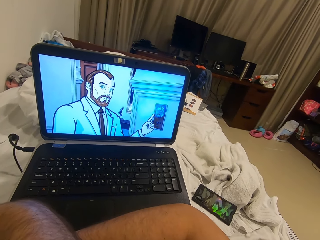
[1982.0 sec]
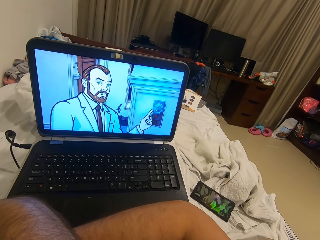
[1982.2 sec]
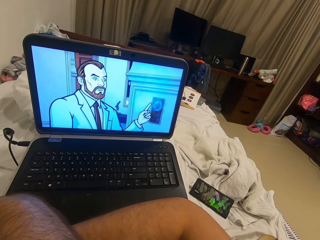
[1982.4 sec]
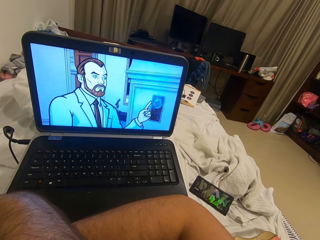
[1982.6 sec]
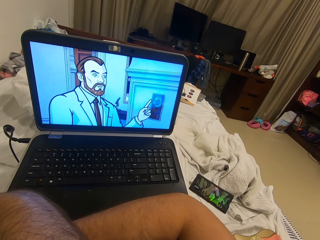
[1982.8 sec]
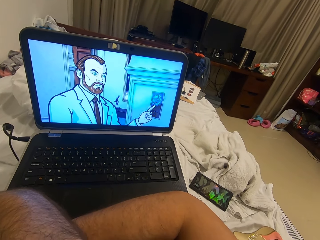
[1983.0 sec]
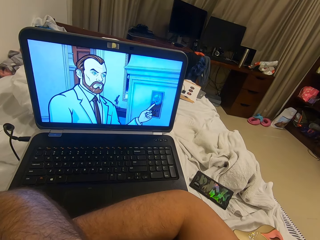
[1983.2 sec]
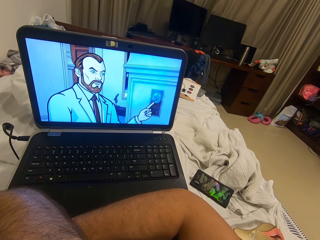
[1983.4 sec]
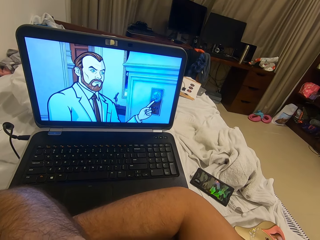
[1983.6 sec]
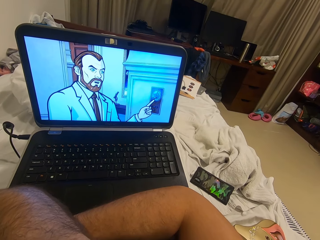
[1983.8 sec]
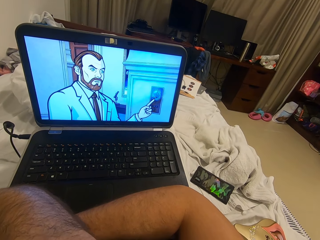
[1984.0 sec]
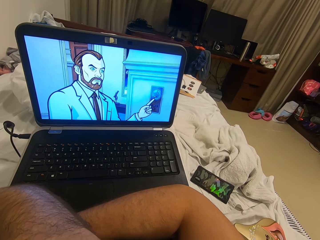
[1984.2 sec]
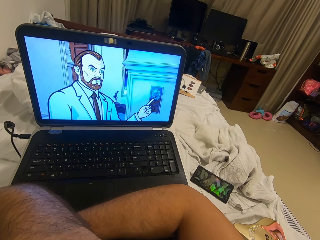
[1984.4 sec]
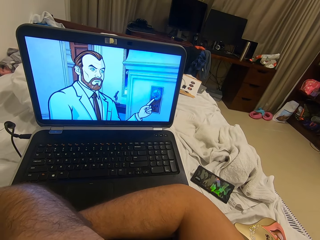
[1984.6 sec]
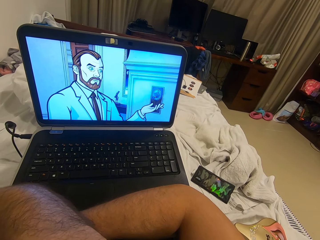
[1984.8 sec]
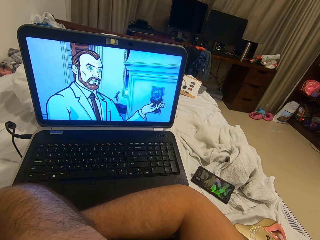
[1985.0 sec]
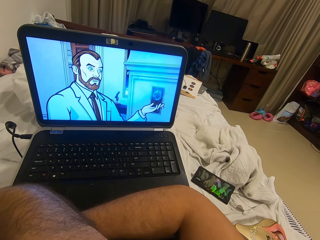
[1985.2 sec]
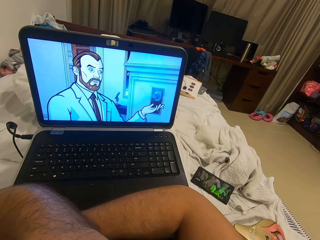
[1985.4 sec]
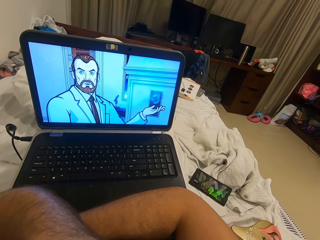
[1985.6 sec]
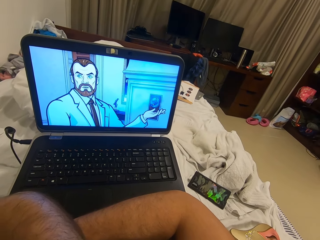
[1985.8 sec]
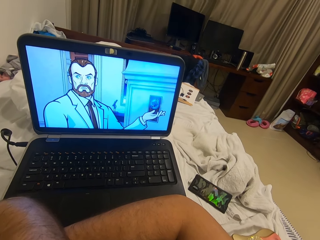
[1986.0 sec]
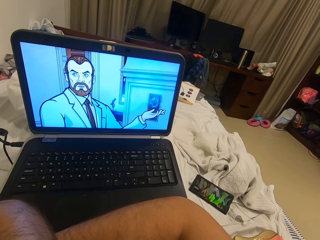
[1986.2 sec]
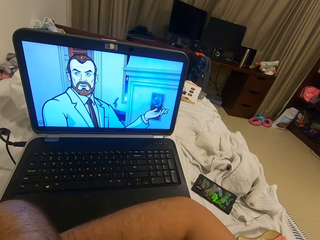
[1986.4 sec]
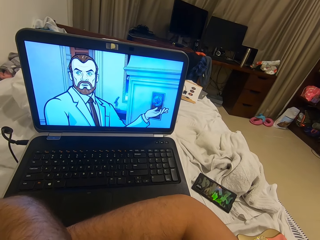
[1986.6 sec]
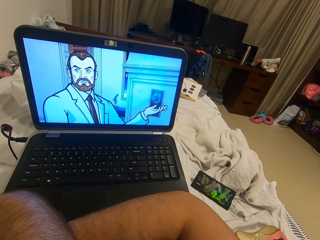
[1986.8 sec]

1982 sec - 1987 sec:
The camera wearer looks at the laptop.

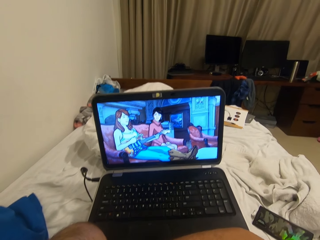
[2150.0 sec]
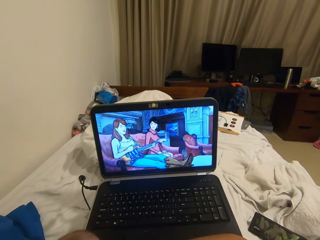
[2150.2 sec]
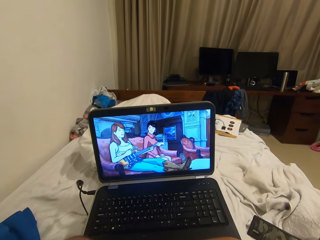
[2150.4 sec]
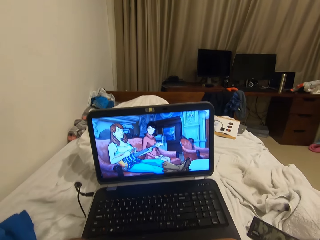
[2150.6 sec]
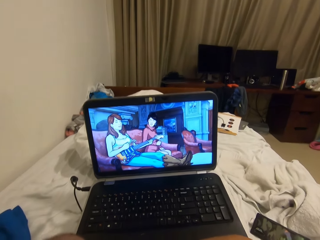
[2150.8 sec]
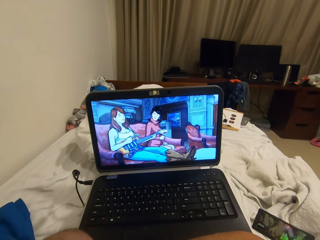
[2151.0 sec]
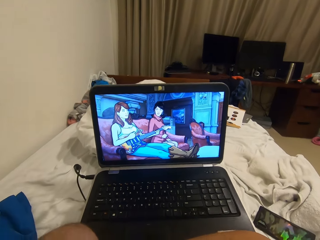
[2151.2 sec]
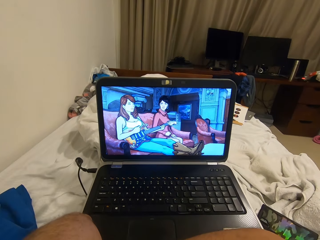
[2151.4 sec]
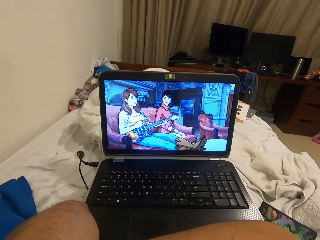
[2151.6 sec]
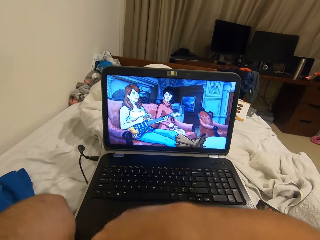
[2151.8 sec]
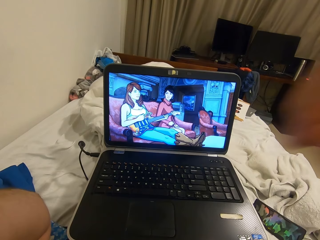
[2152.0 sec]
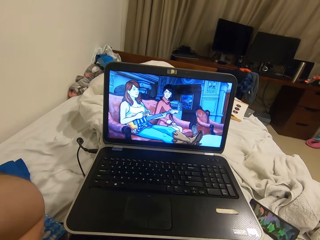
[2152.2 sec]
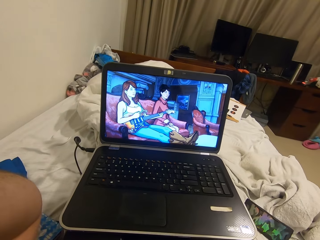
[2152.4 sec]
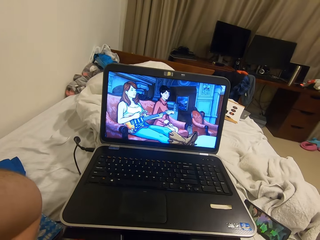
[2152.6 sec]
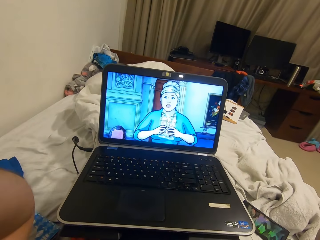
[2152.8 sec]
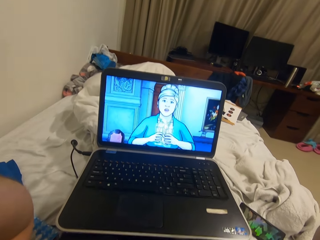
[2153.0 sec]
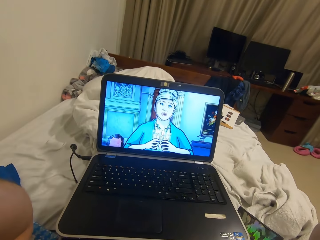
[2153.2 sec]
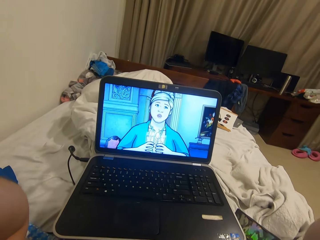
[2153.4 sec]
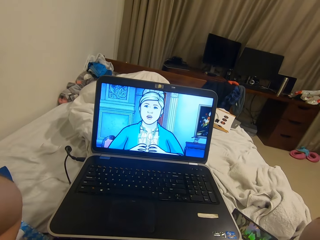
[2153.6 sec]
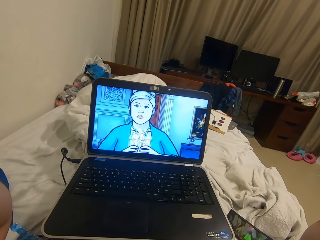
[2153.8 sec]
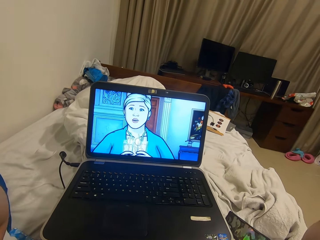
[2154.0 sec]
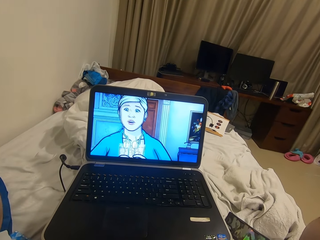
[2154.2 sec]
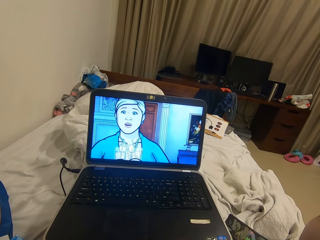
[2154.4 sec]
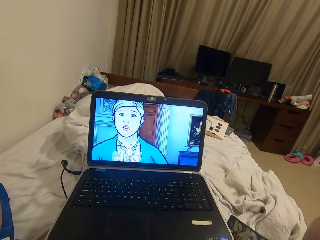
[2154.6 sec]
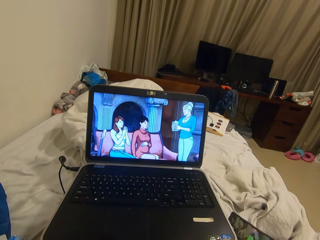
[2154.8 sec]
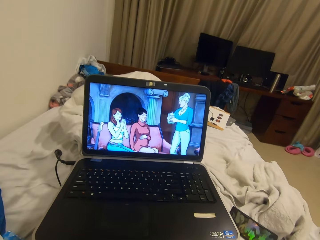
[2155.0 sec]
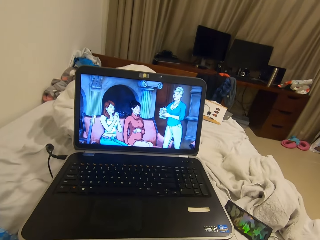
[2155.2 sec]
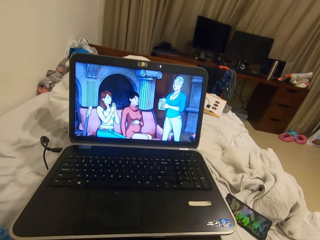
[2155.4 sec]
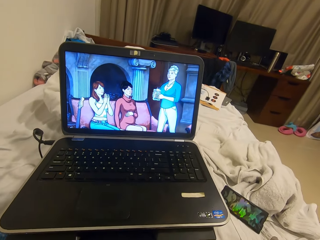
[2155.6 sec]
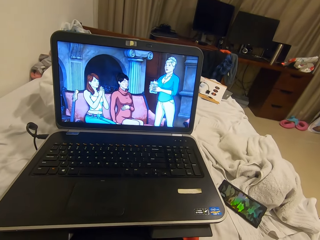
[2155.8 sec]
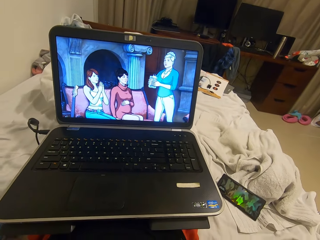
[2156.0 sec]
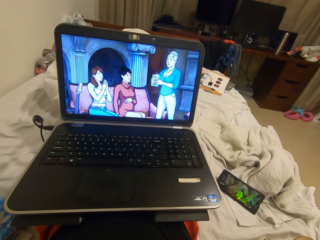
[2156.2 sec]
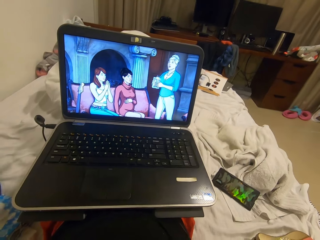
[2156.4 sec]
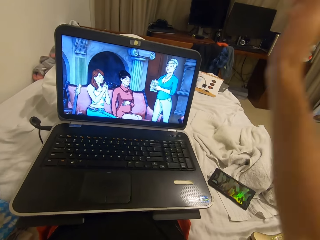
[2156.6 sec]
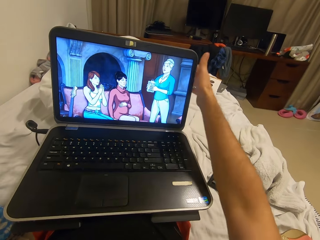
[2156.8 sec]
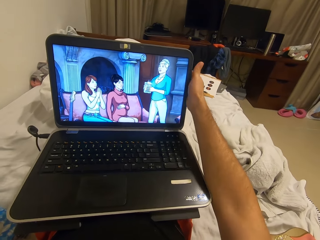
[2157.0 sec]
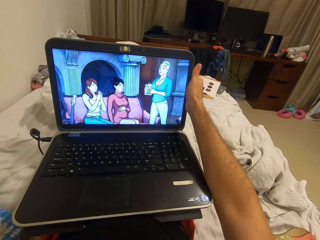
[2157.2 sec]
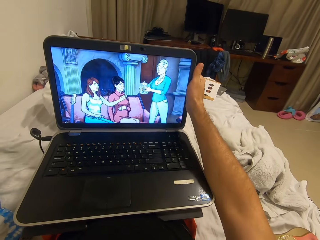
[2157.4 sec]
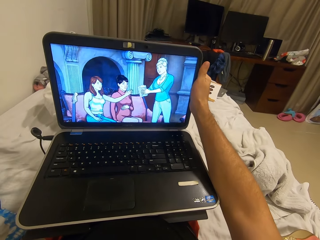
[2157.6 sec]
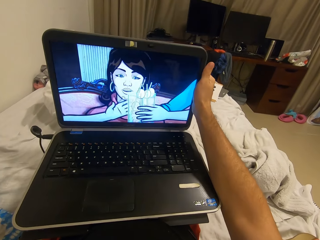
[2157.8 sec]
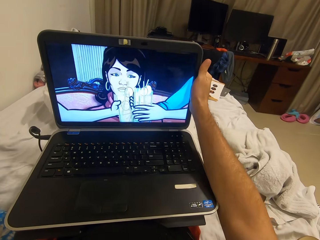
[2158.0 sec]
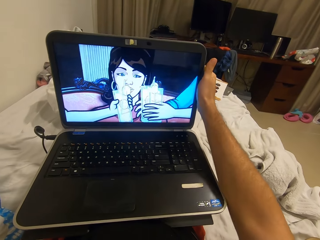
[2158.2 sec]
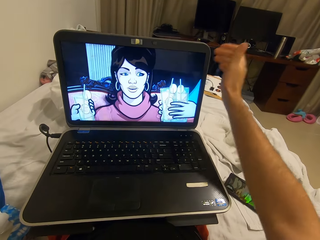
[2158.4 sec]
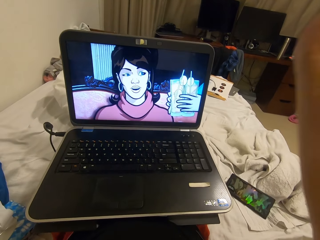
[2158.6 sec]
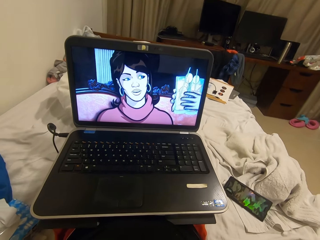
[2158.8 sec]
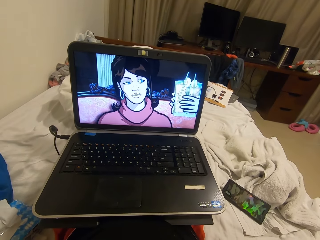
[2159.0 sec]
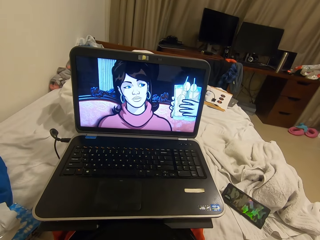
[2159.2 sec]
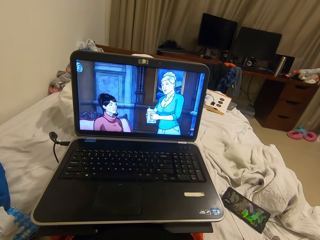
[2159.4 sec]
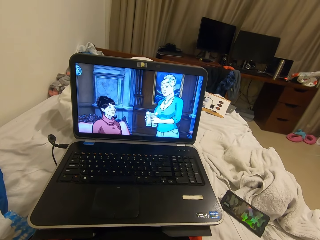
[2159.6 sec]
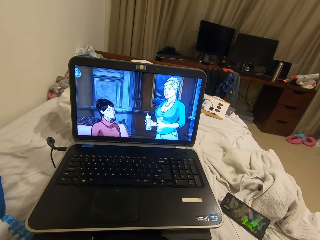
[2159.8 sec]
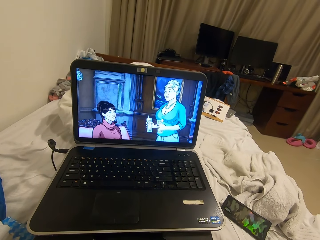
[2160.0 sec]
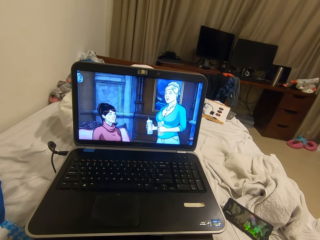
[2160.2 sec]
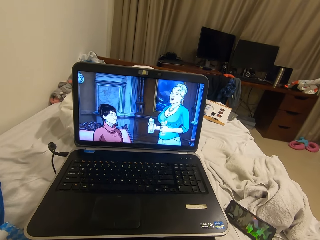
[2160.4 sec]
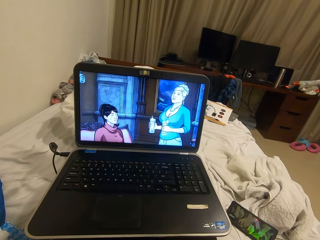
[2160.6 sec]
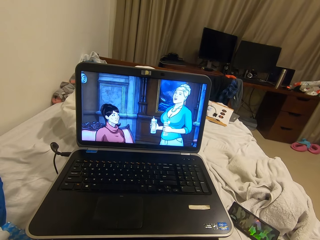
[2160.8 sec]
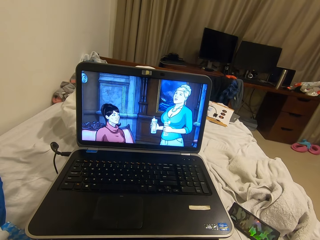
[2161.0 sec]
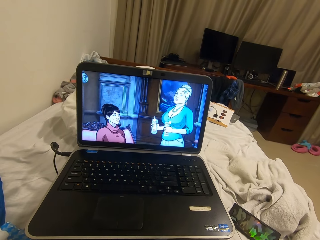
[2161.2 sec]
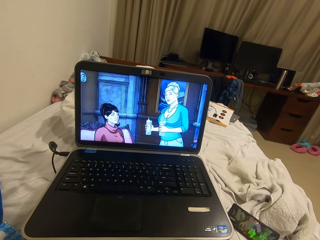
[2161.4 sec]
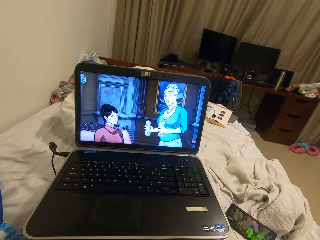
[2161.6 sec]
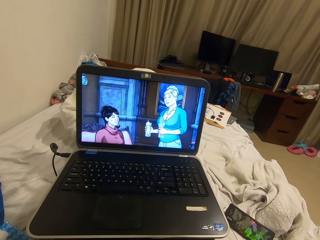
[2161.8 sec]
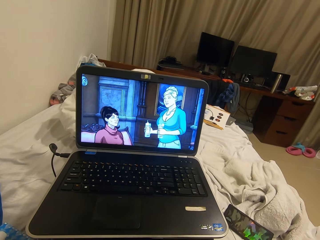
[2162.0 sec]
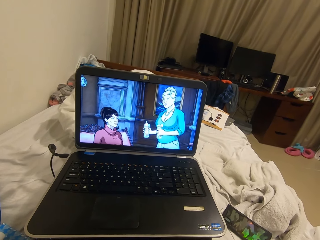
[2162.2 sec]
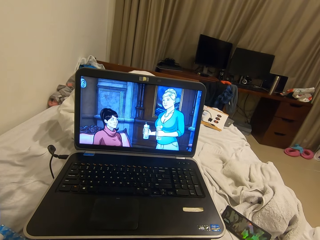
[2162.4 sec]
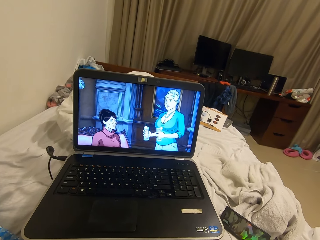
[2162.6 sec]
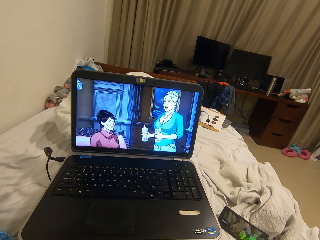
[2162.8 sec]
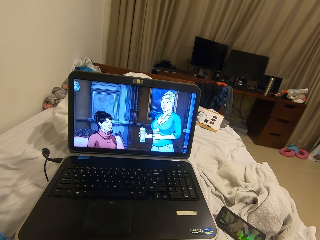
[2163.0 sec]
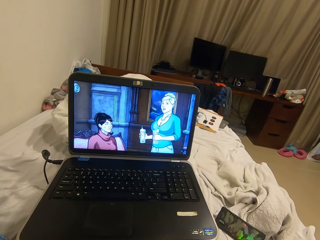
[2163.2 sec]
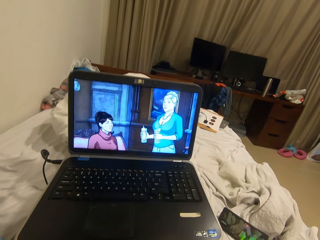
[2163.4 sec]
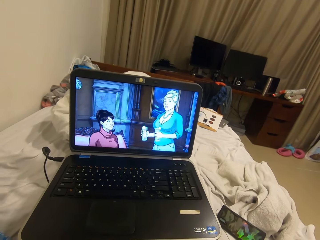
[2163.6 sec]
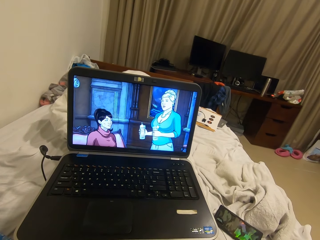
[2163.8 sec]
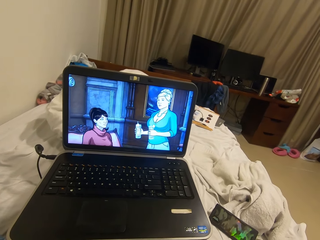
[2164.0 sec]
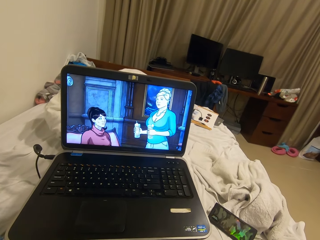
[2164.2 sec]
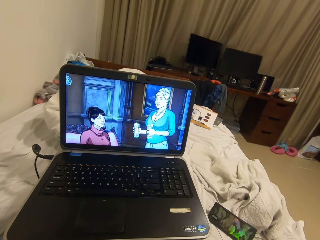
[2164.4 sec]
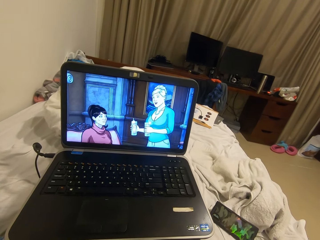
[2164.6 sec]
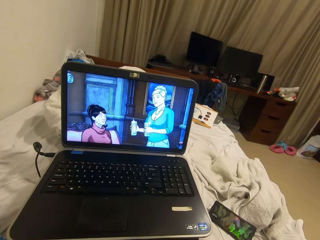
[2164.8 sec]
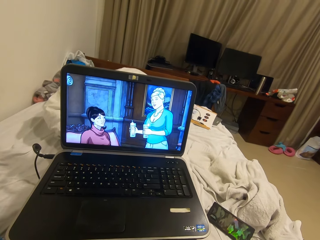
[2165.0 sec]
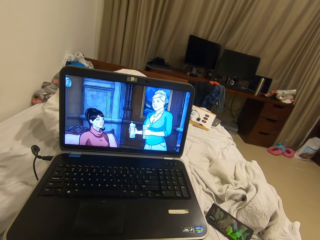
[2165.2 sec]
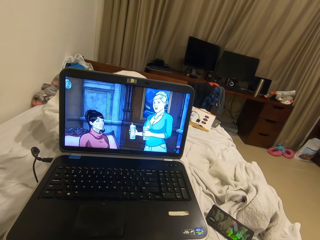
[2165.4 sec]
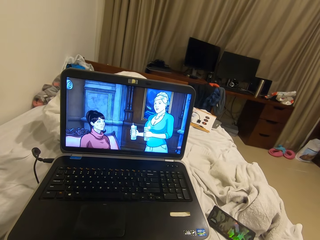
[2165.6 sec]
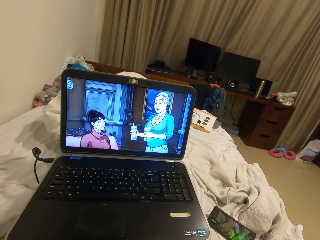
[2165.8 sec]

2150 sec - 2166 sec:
The camera wearer raises her right hand up. They adjust the camera with his right hand. They drop his right hand on the laptop. They hold the laptop with the right hand. They raise her right hand up. They look at the laptop.
